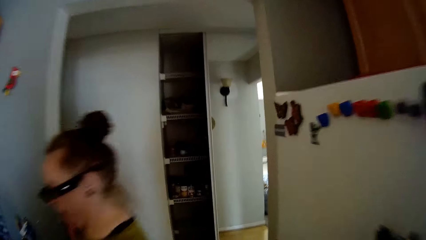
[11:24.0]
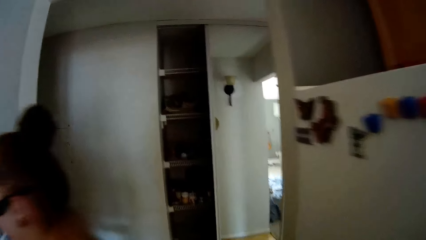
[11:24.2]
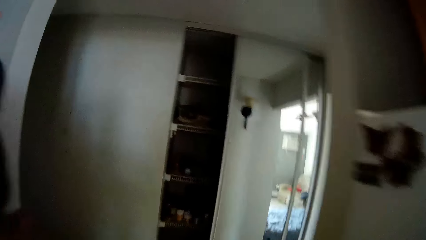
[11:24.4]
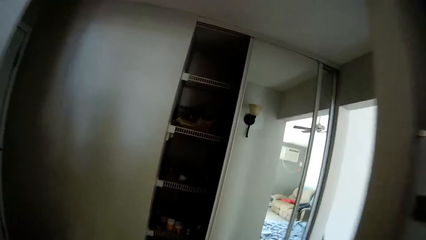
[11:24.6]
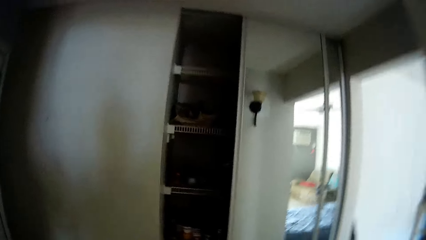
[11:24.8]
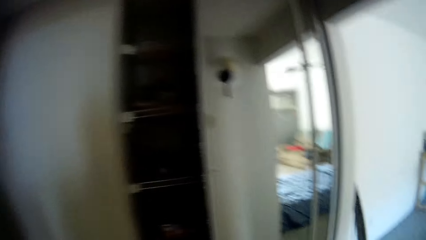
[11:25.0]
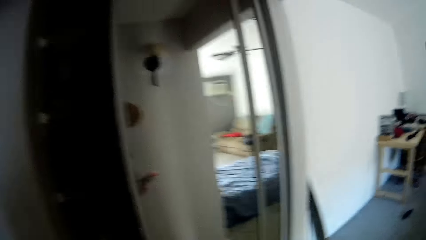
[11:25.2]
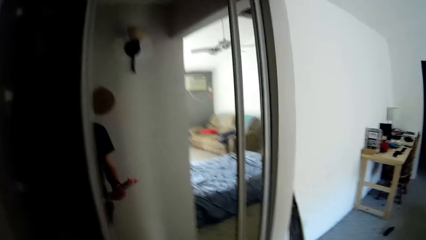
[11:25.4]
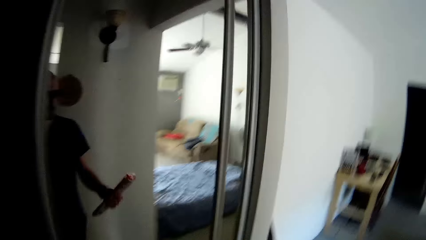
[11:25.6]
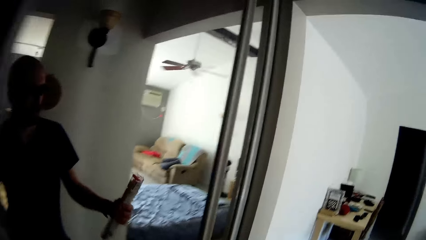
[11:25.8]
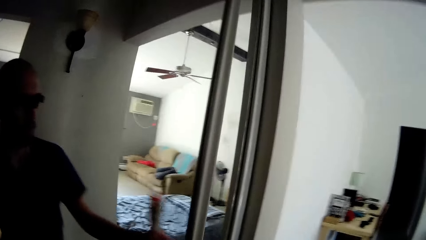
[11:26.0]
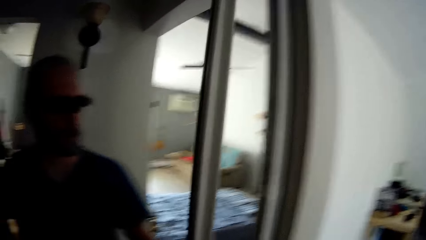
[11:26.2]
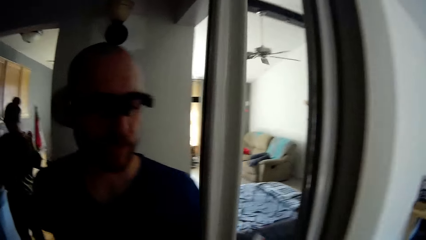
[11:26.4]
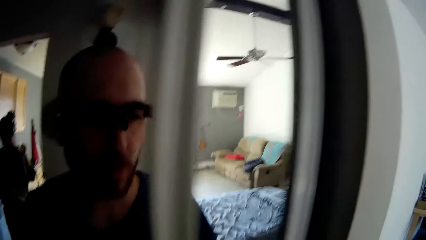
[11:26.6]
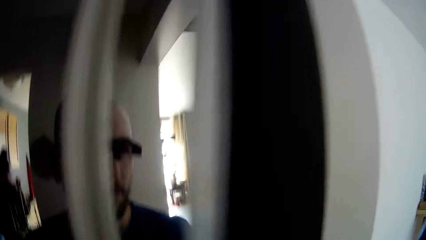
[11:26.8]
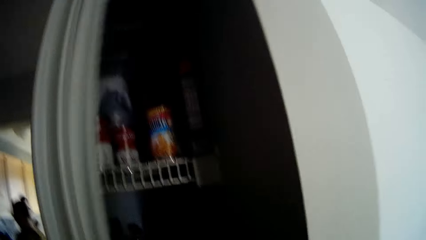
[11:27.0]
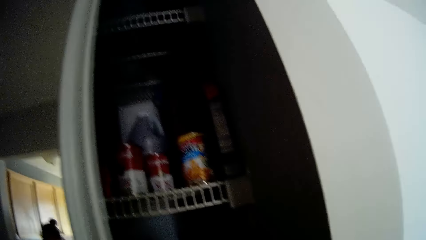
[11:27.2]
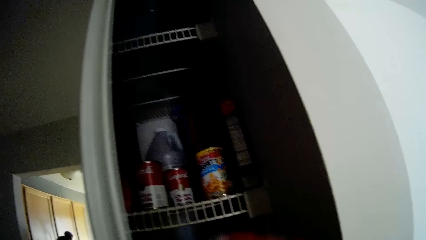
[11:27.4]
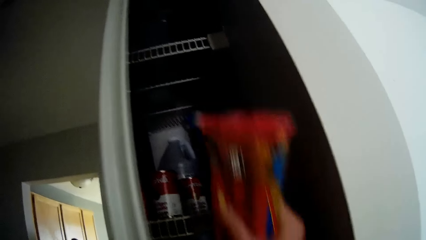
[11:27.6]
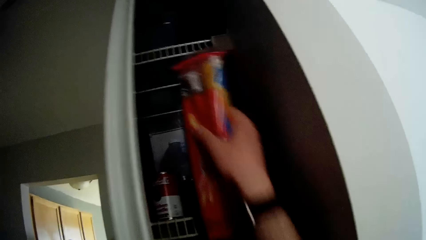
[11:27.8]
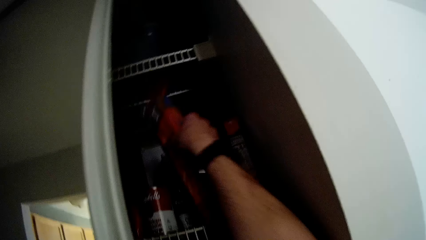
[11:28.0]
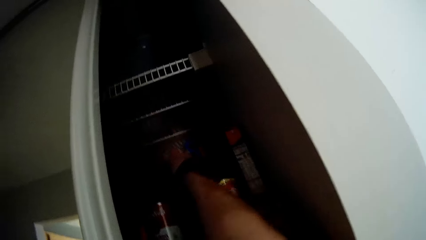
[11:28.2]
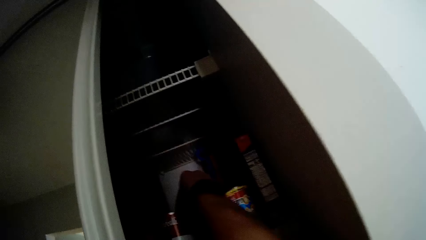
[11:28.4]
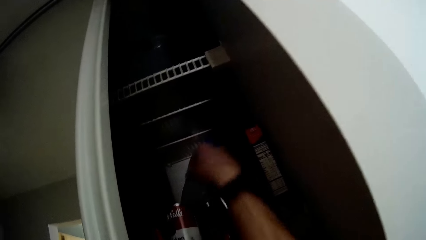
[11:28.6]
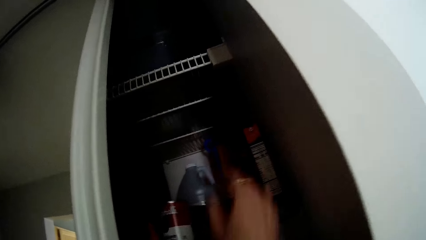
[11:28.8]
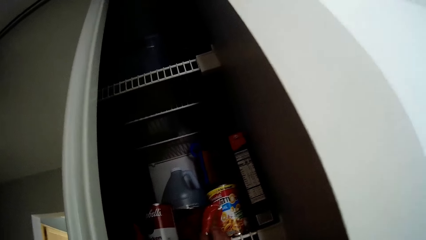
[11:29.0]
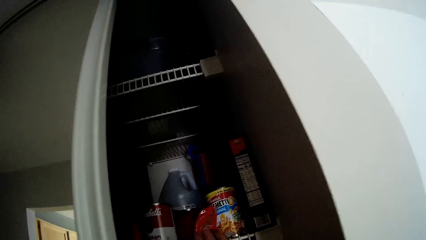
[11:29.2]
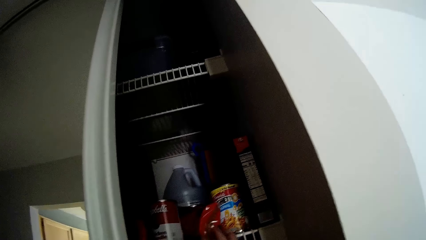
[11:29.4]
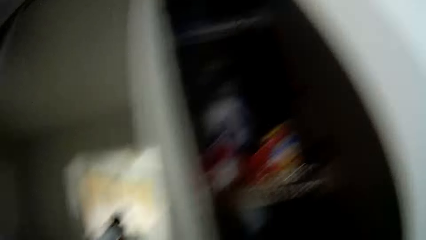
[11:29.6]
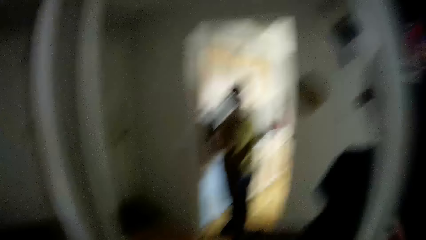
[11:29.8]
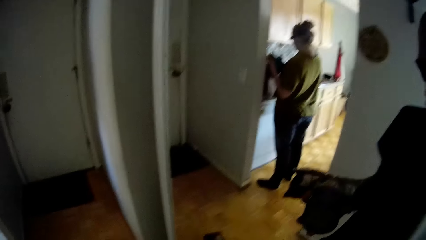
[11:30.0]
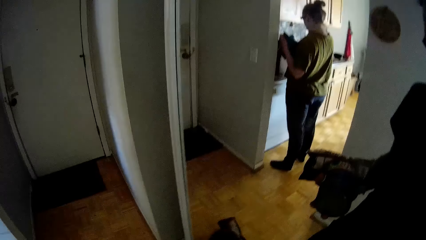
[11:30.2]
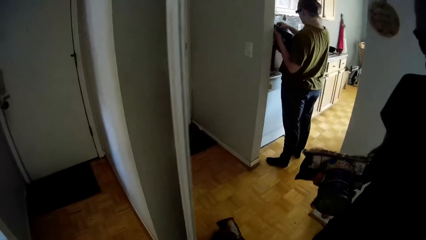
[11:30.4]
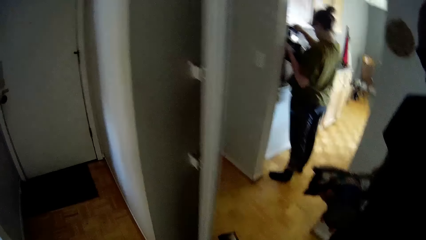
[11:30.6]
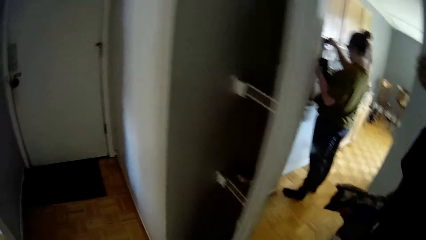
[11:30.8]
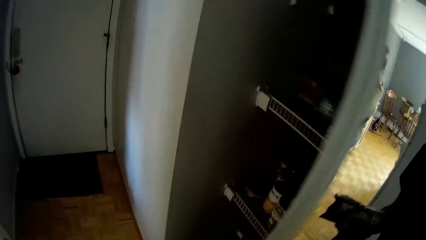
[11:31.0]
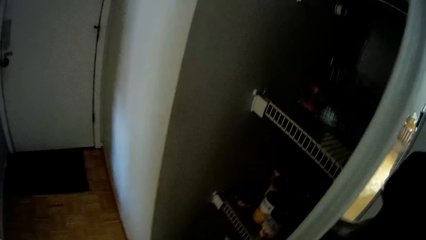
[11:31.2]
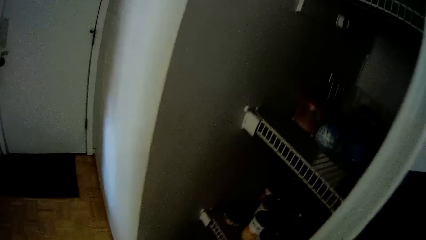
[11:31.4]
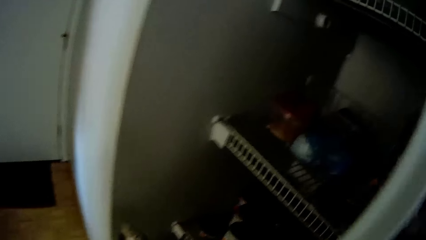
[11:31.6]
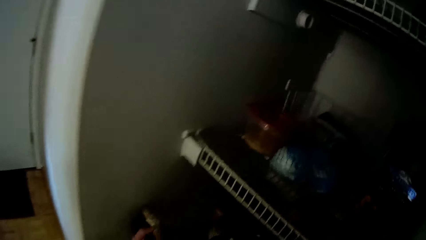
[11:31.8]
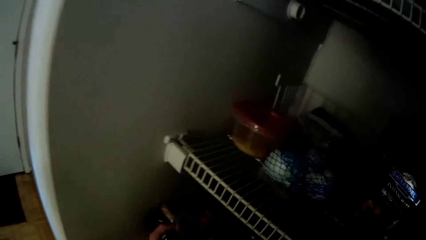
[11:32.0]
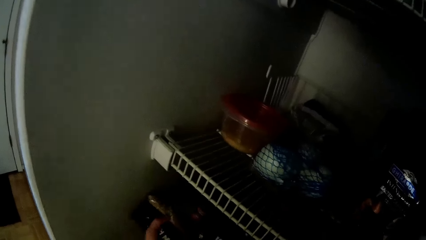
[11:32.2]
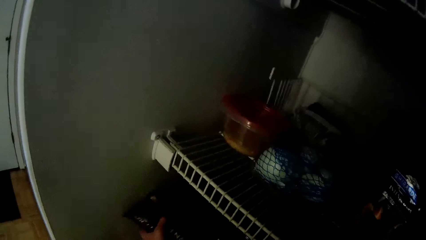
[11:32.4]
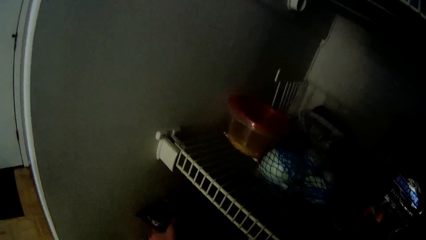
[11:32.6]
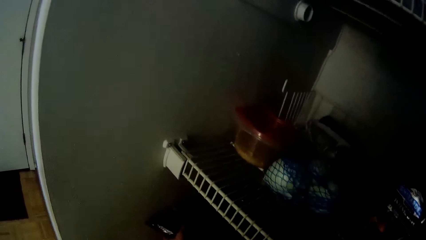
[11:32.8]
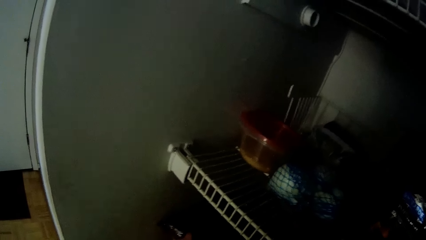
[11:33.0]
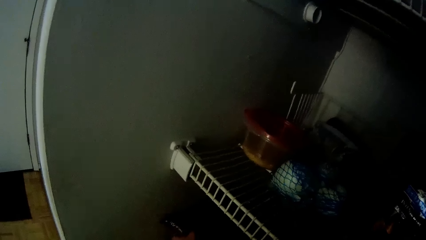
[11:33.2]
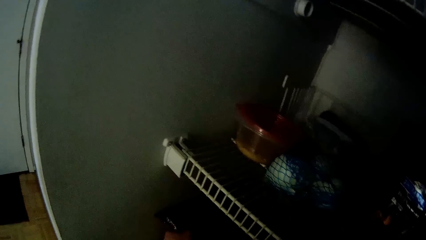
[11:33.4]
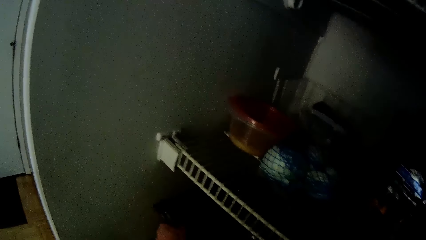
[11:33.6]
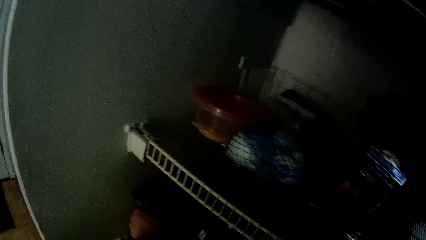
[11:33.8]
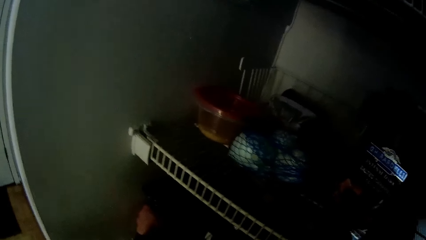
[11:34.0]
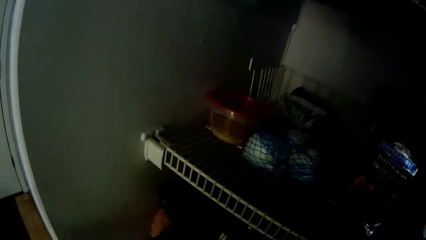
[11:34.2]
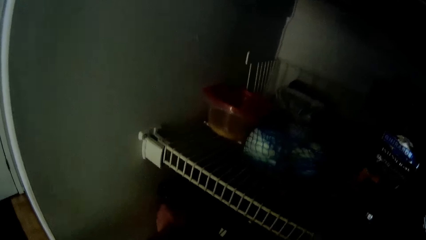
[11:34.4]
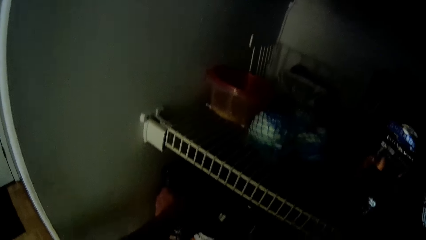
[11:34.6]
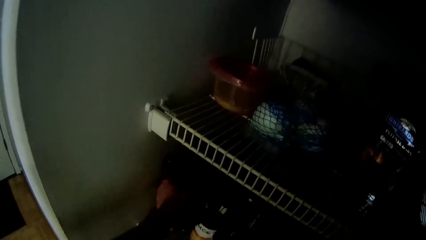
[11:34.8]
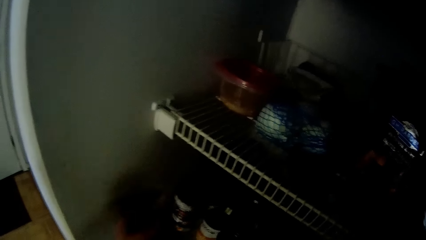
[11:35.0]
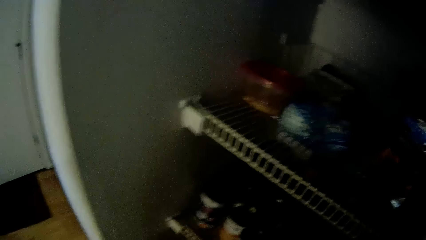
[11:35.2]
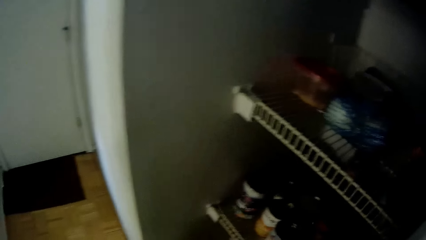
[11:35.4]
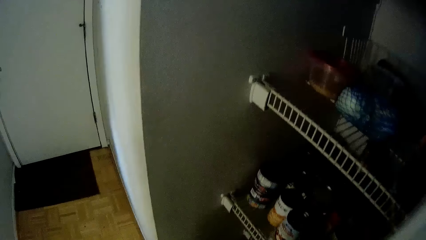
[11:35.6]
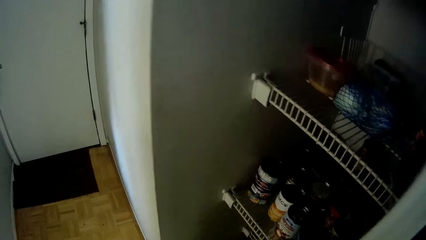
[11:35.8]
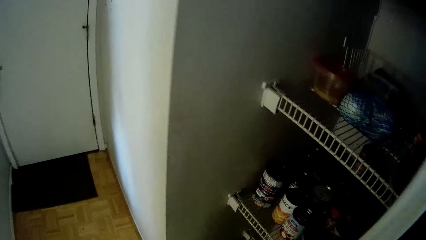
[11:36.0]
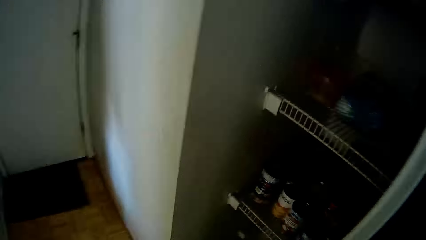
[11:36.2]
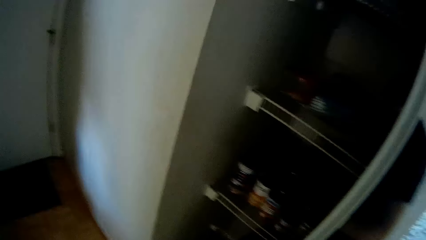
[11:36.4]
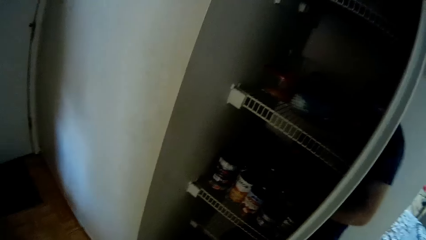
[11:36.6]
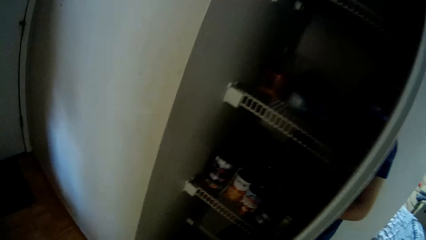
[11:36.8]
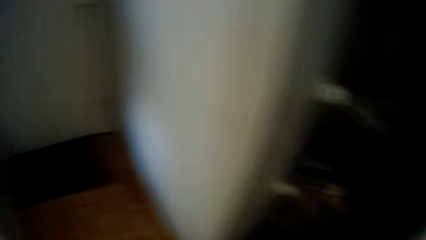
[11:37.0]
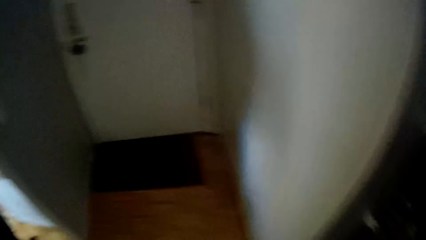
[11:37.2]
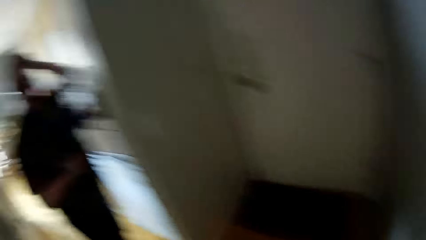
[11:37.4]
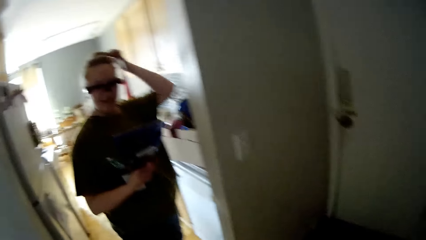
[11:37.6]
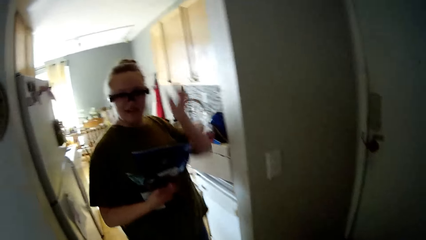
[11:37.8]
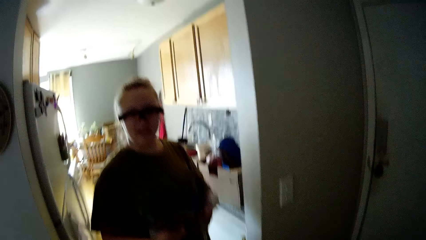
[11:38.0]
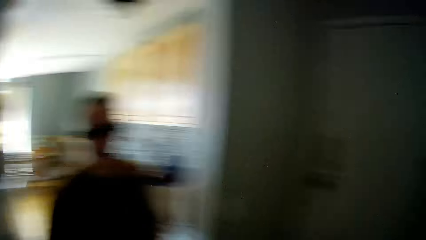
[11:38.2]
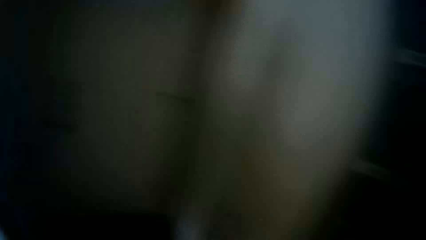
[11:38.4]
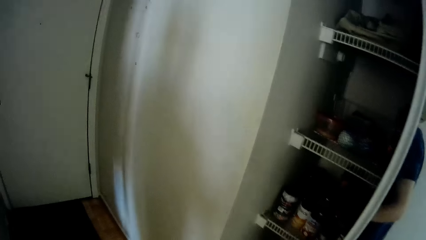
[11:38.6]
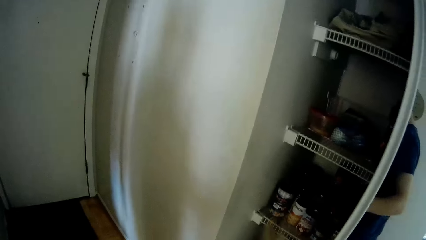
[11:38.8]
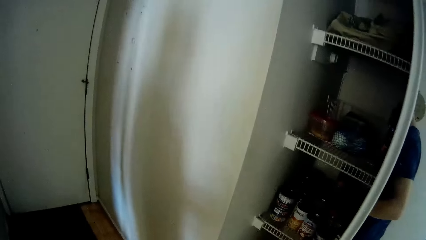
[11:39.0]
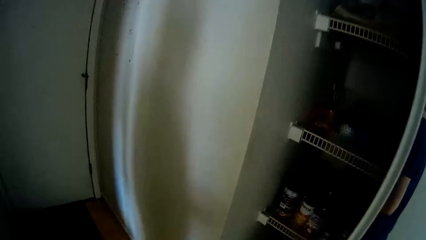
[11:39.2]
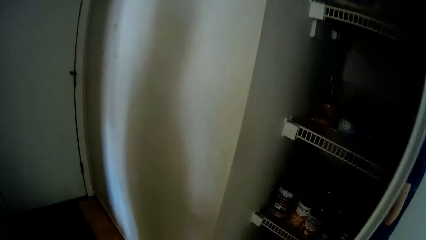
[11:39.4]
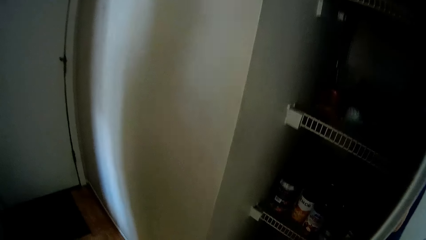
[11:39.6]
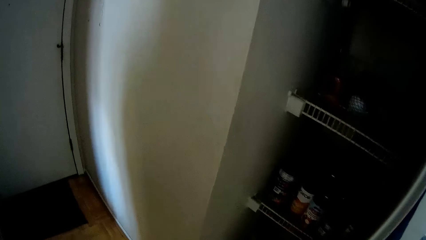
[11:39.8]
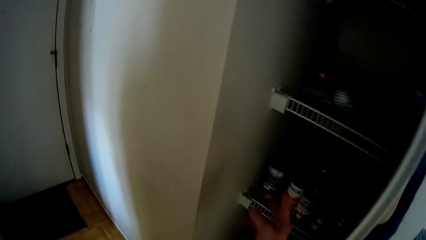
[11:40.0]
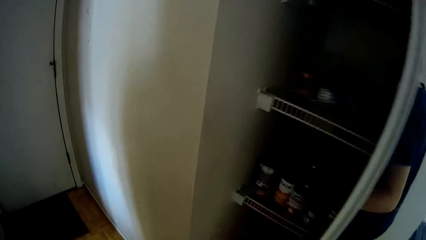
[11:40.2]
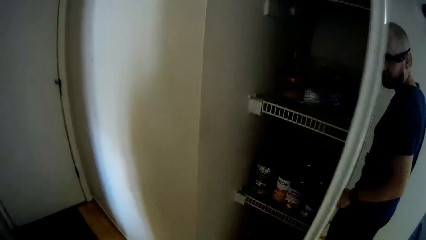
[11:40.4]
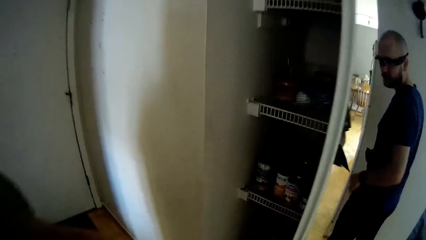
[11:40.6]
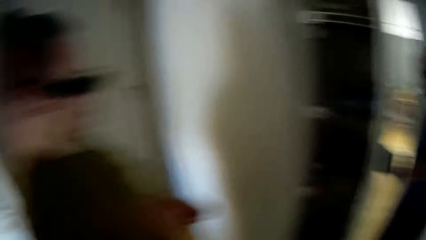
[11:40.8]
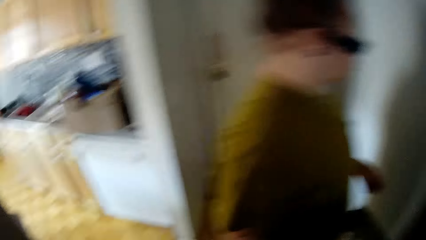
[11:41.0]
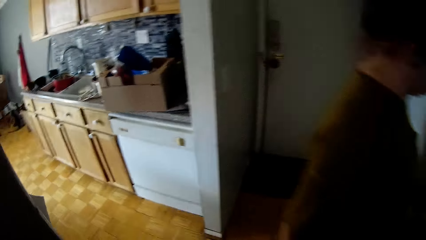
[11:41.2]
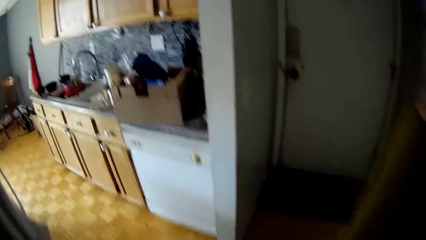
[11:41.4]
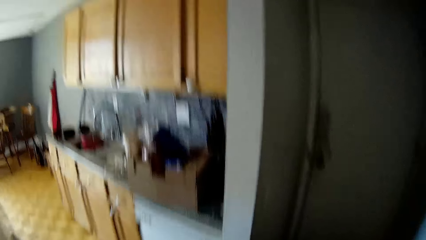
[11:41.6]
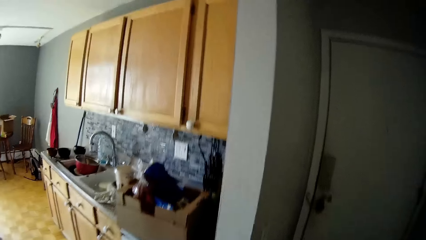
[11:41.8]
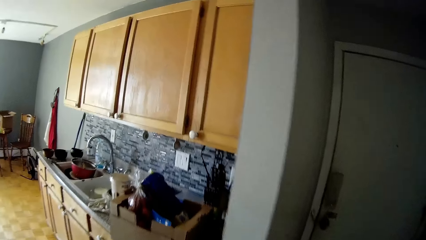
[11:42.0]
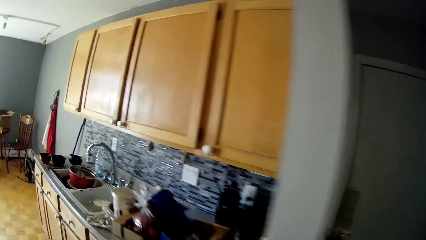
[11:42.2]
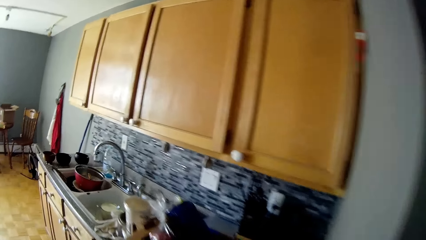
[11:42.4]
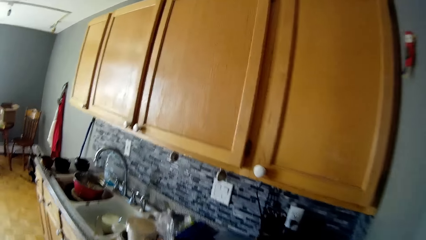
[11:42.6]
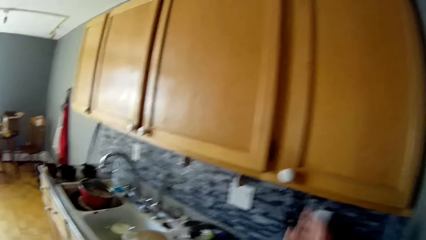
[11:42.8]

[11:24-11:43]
The camera wearer walks past the woman in the kitchen. He opens the pantry door. He drops the pasta in his right hand on a kitchen shelf in the pantry. He opens the pantry door. He drops the pasta in his left hand on the kitchen shelf. He removes a spaghetti from the pantry. The woman walks towards the kitchen shelf. The camera wearer walks towards the kitchen shelf.
